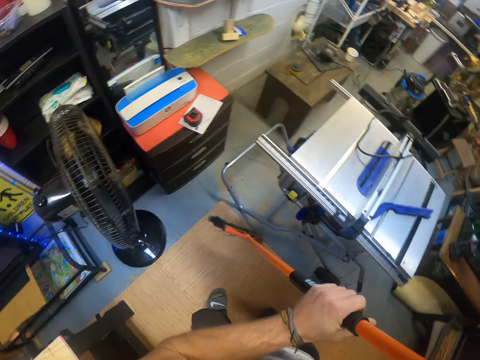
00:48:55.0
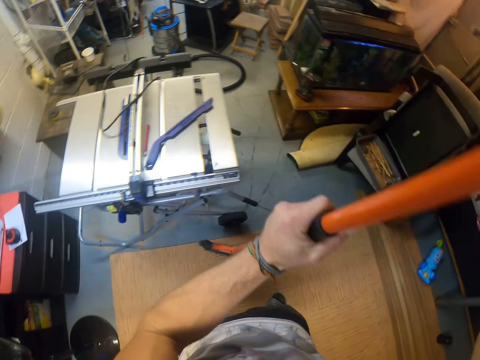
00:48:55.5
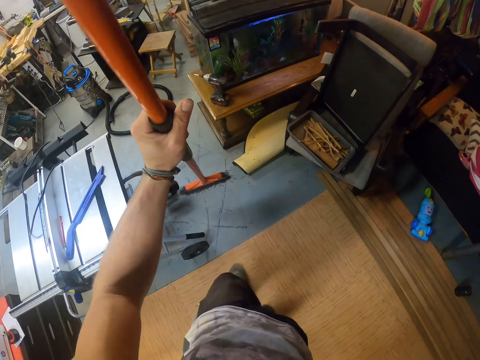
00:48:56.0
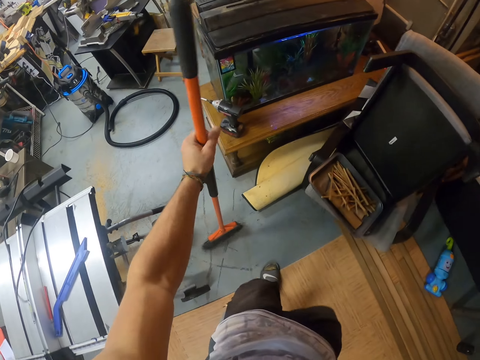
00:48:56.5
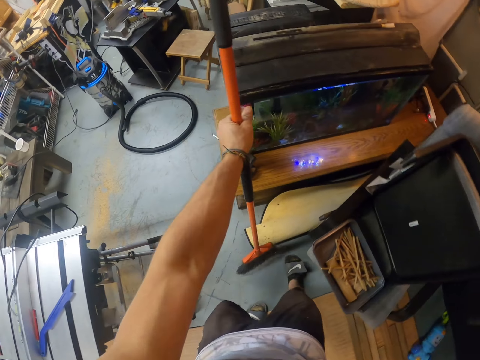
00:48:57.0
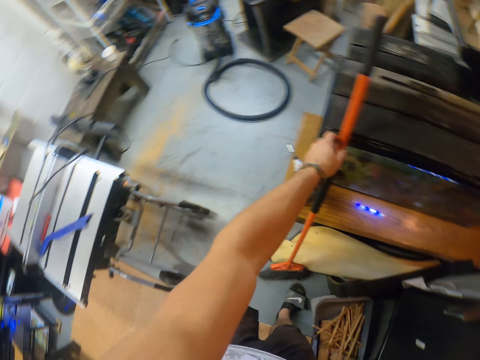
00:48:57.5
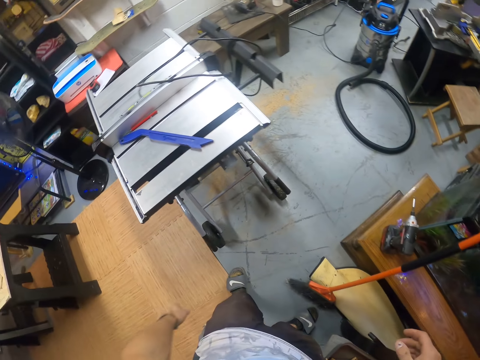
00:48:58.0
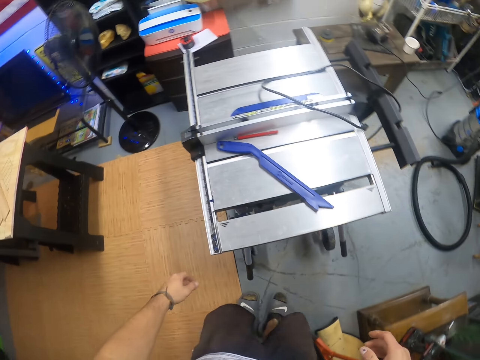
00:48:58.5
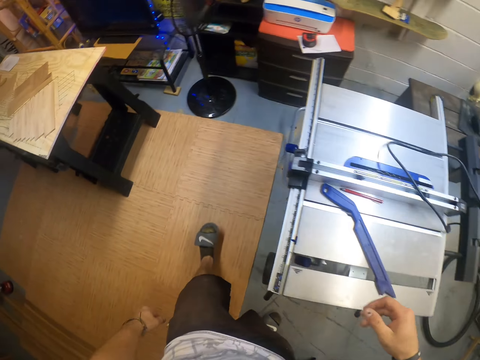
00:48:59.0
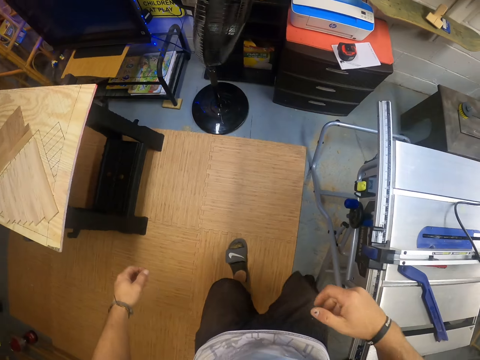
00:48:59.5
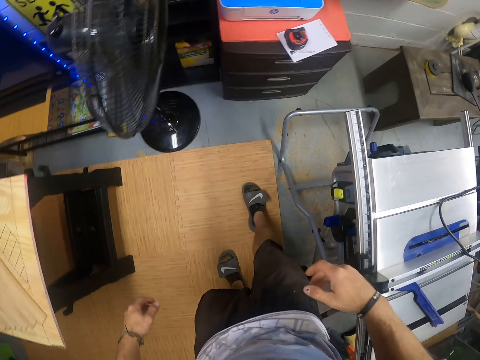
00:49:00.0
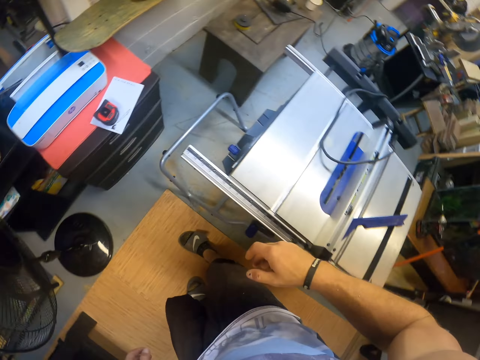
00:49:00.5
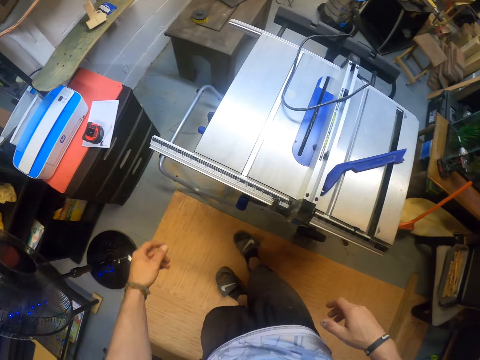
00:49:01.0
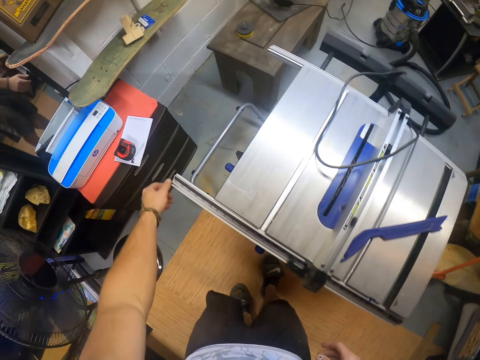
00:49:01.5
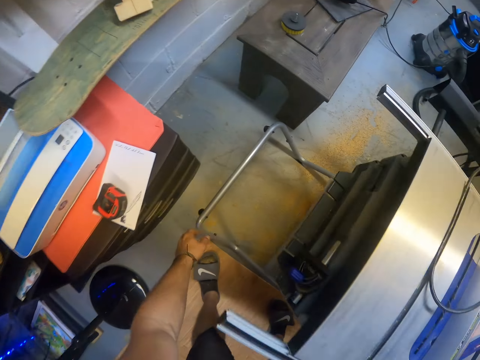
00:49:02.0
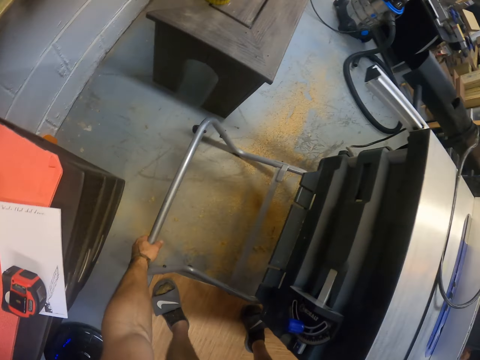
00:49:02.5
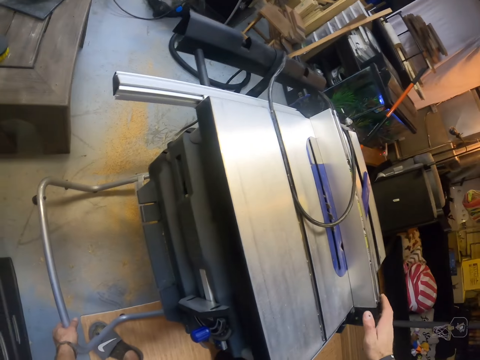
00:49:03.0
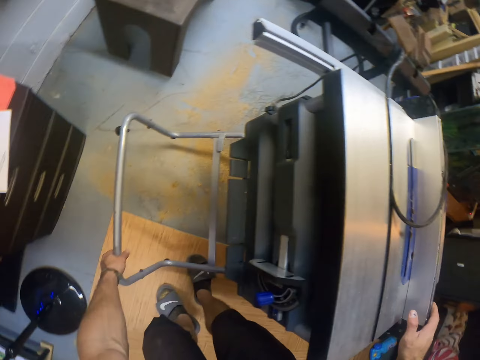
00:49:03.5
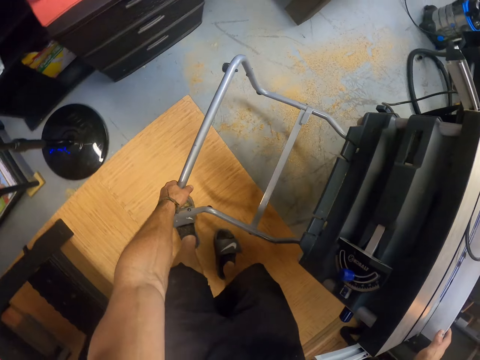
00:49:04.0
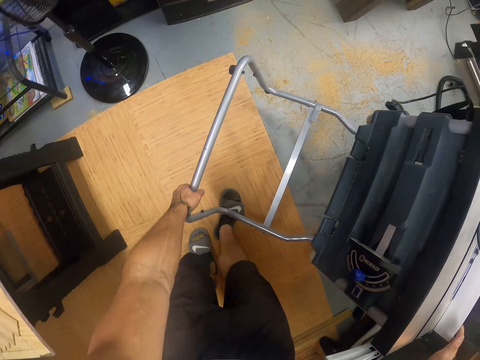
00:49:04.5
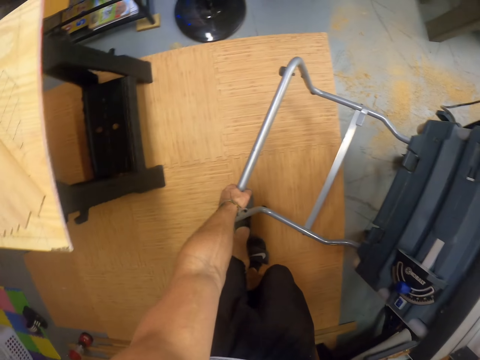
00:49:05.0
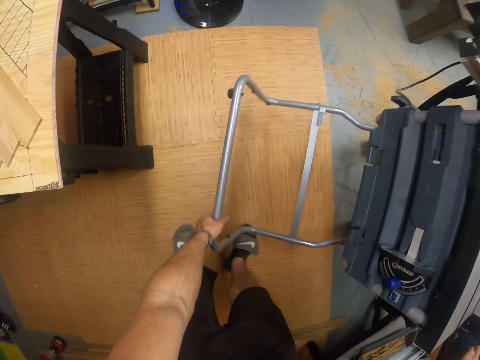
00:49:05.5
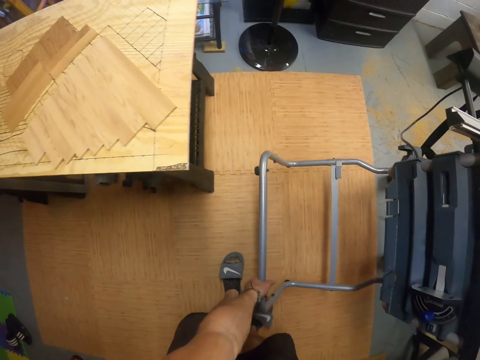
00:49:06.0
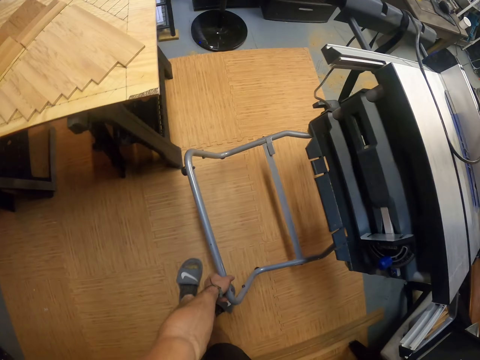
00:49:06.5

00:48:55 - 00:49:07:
The camera wearer places the broom in his left hand on the shelf in the workshop. He walks around the workshop. He moves the table saw with both hands.

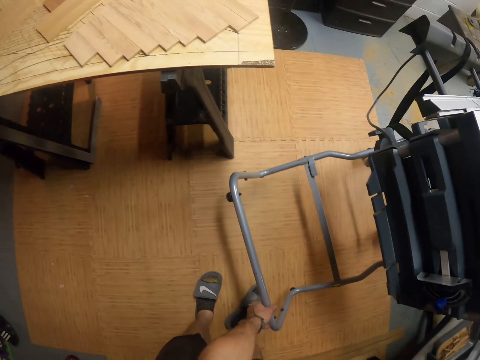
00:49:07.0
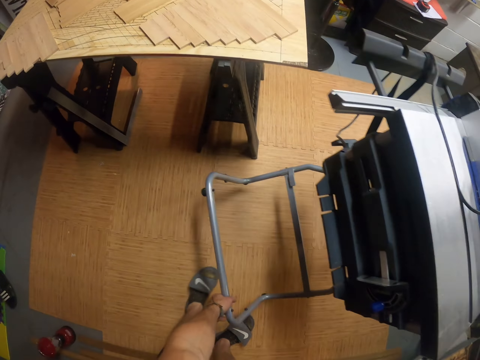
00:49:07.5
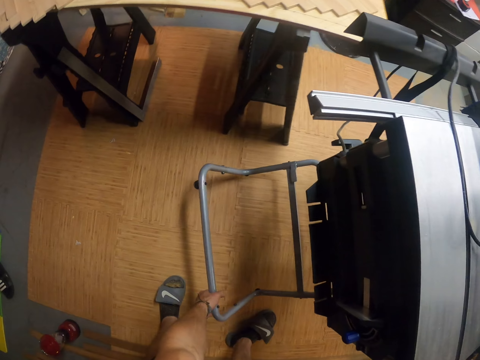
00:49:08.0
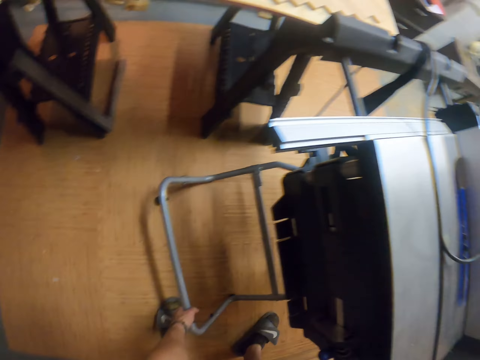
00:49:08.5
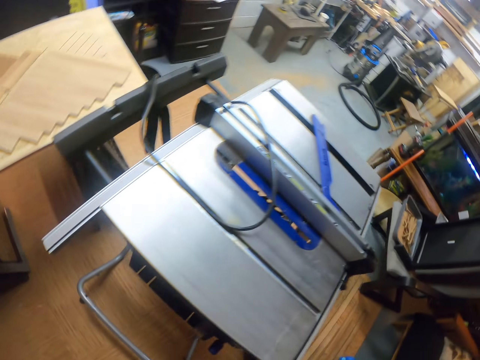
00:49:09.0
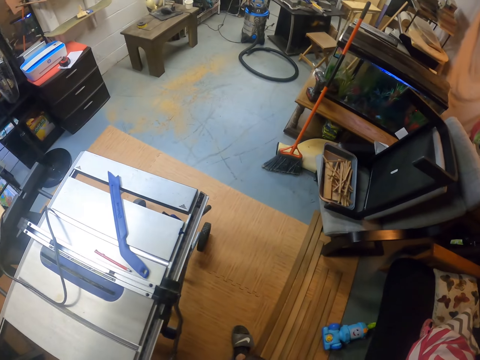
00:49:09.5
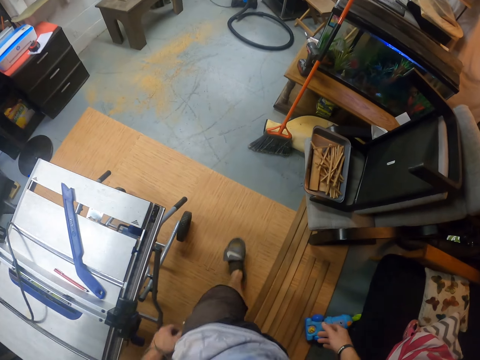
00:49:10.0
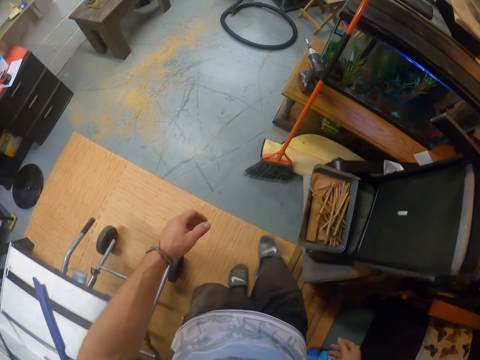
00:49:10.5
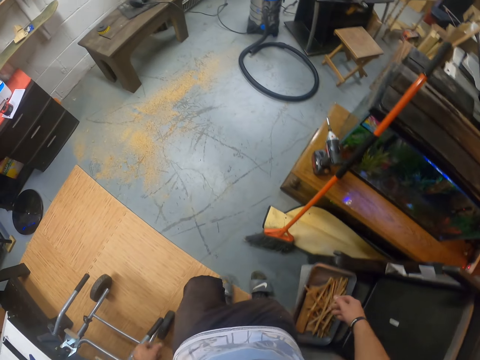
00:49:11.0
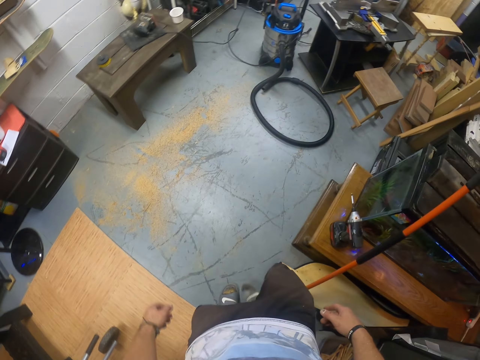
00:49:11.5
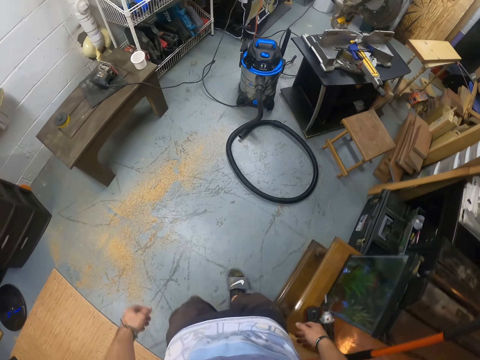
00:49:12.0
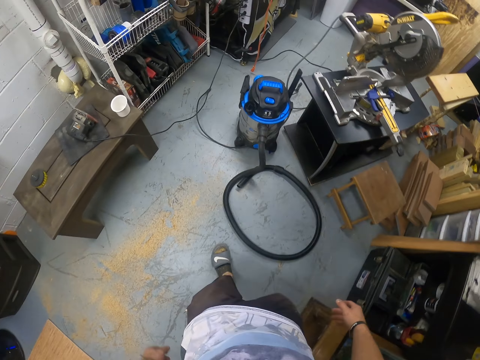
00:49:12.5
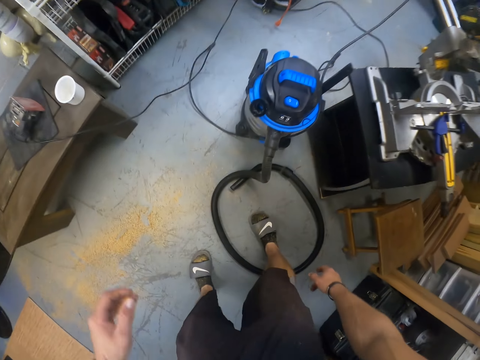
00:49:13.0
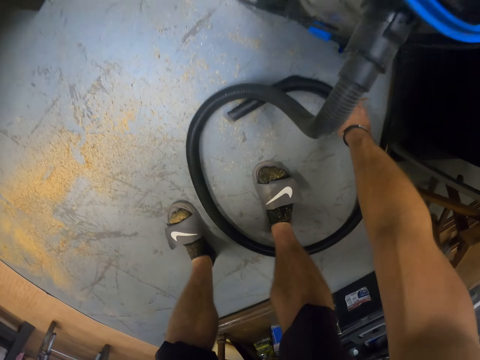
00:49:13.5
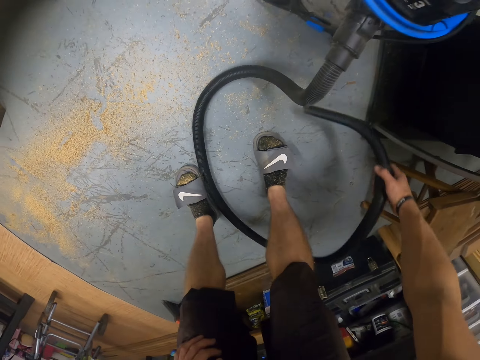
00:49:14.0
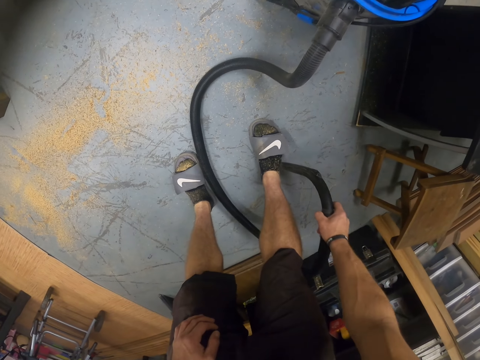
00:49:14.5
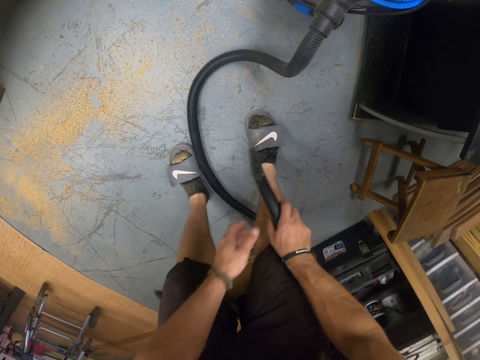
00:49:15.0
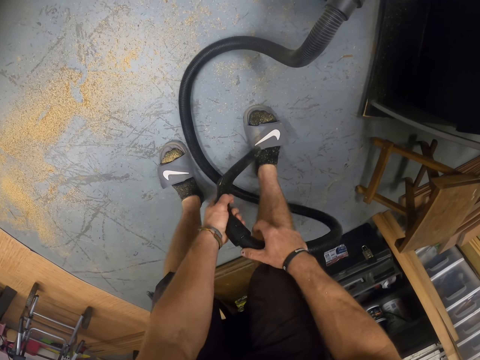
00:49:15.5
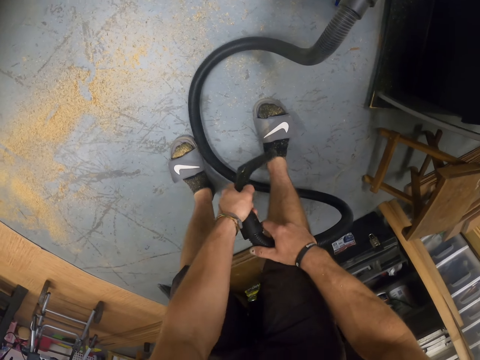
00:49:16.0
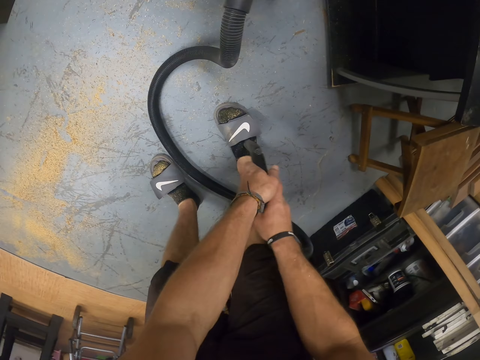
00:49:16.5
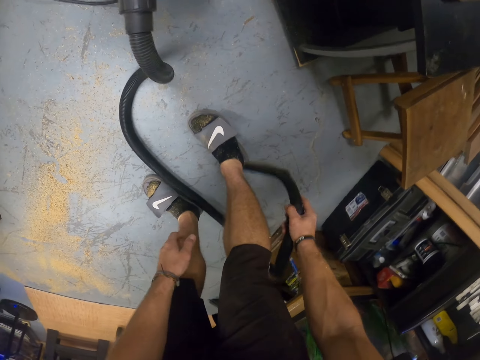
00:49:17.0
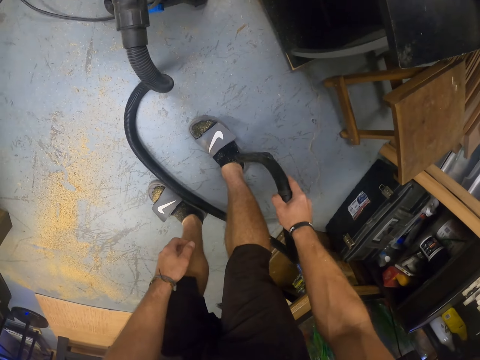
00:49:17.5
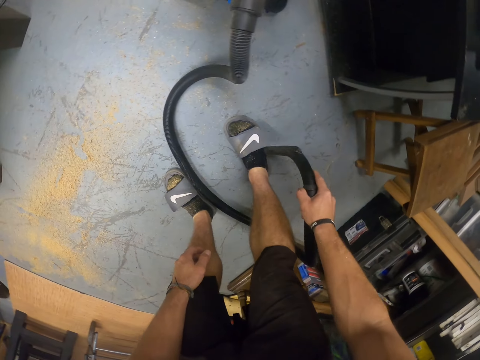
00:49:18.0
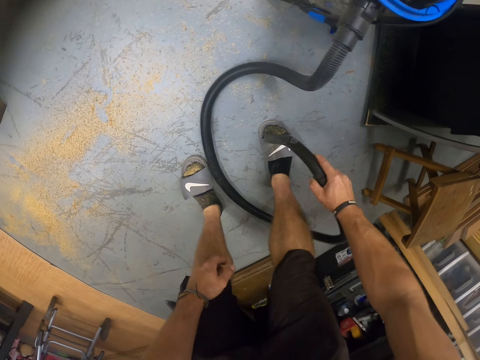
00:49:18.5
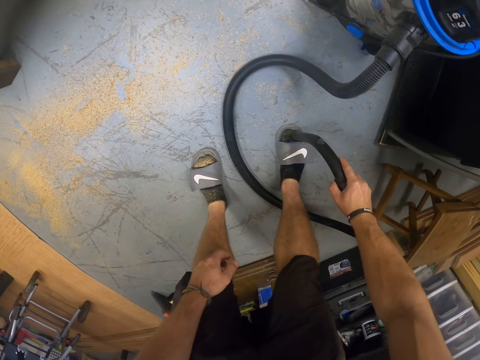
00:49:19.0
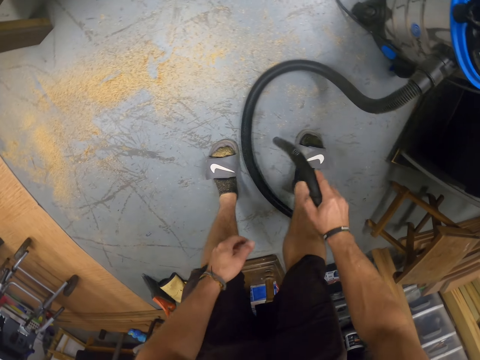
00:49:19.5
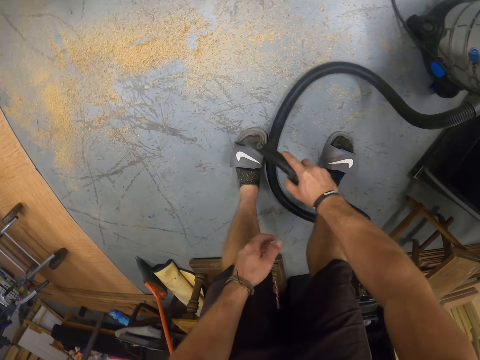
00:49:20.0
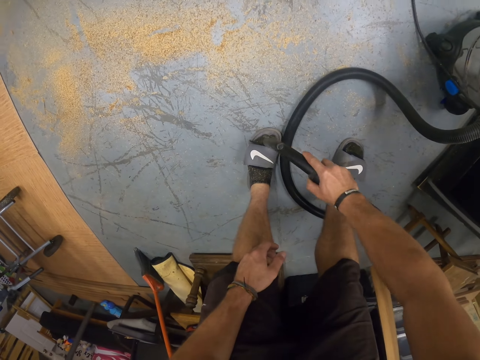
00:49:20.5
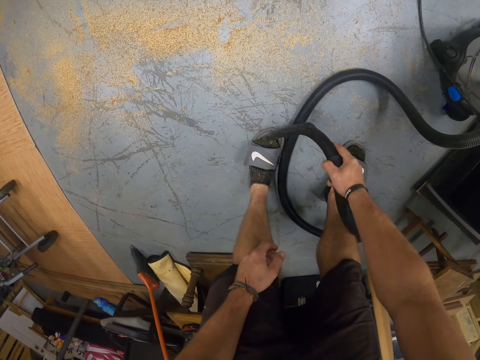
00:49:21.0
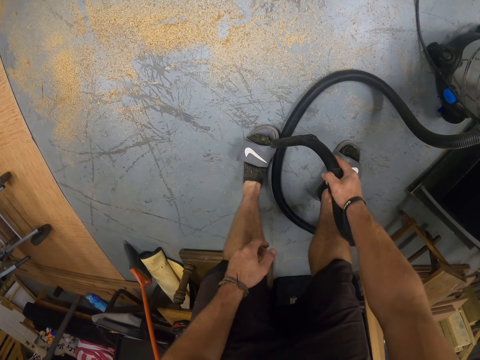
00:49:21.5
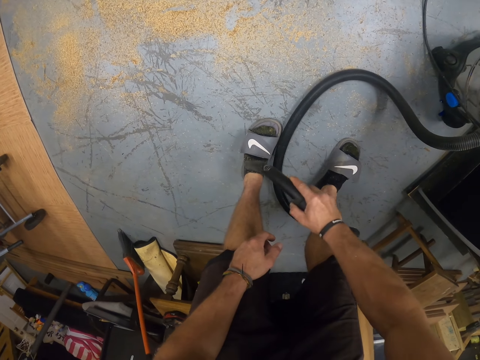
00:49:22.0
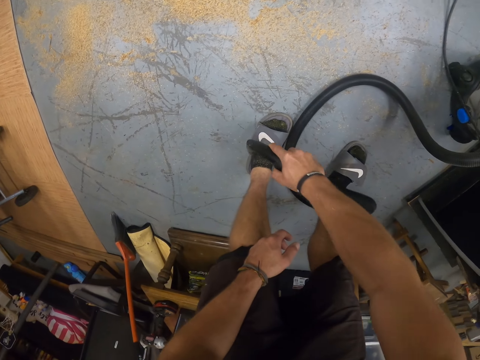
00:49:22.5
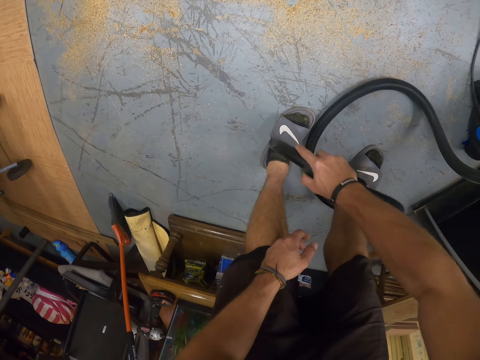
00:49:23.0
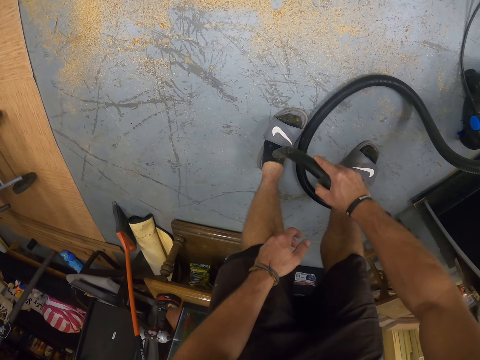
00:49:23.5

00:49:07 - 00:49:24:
The camera wearer drops the table saw. He walks around the workshop. He picks the suction pipe from the ground with his right hand. He passes the suction pipe in his right hand to his left hand. He sucks dust with the suction pipe in his left hand from his right leg. He sucks dust with the suction pipe in his right hand from his right leg. He sucks dust with the suction pipe in his right hand from his left leg.
